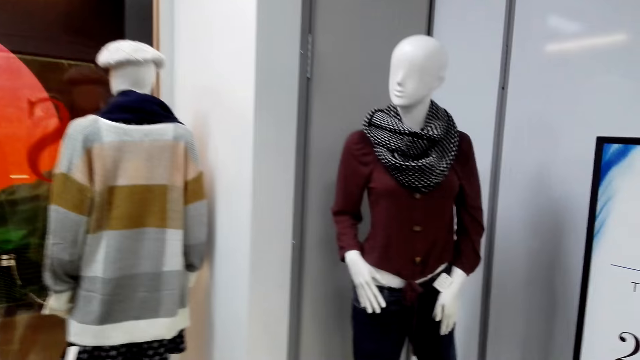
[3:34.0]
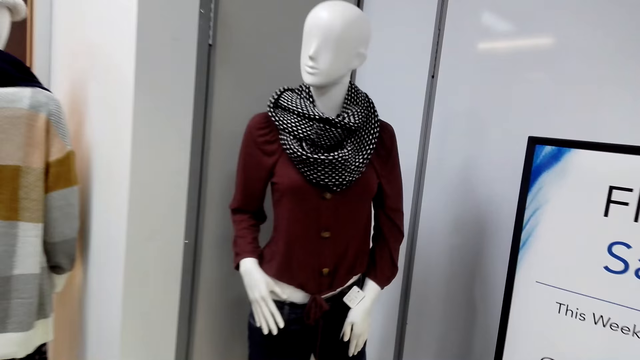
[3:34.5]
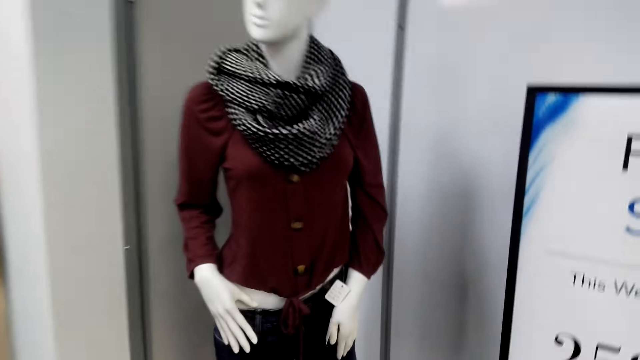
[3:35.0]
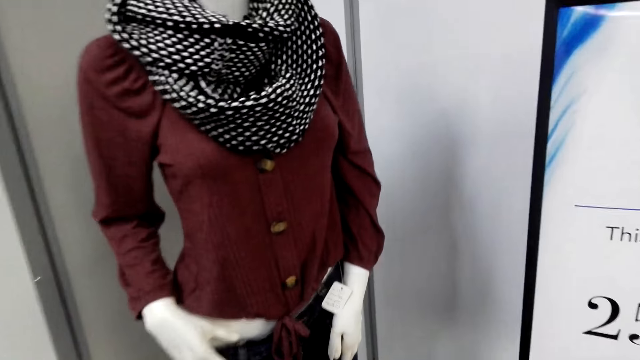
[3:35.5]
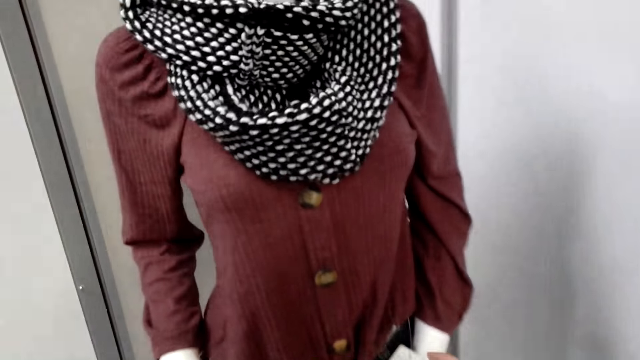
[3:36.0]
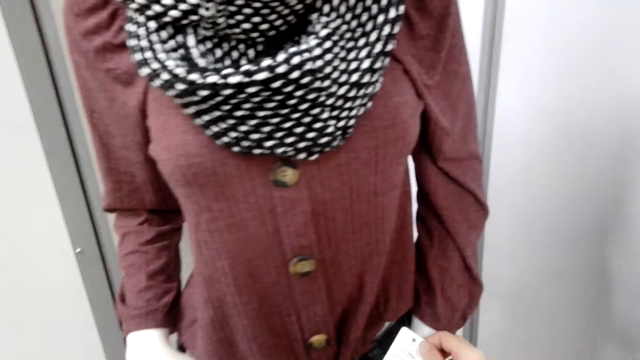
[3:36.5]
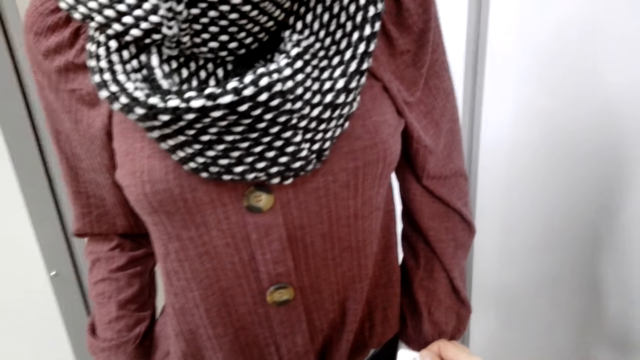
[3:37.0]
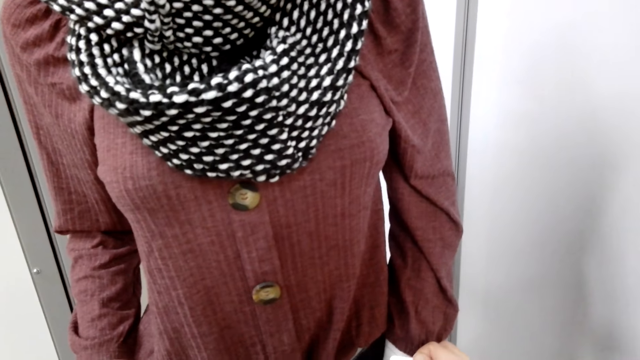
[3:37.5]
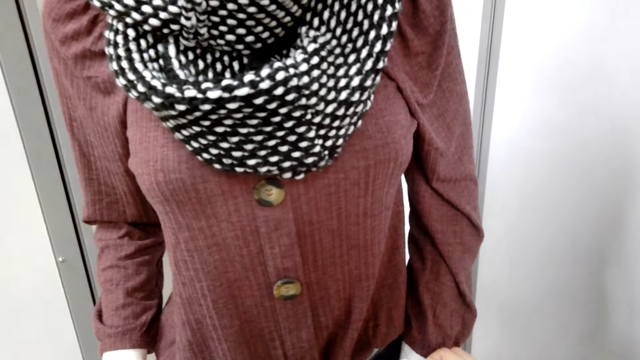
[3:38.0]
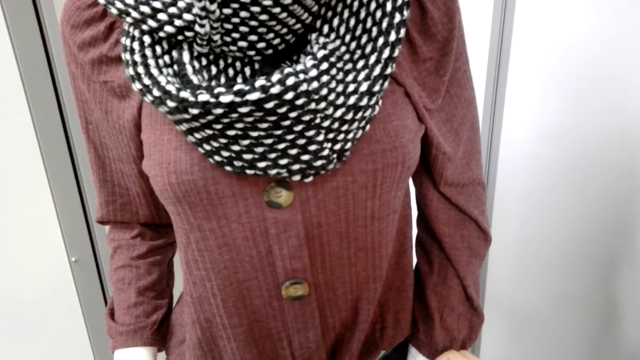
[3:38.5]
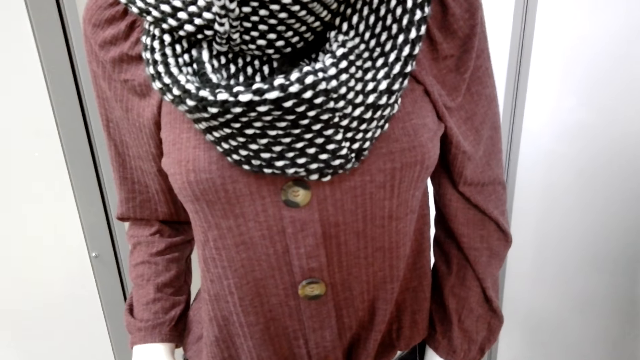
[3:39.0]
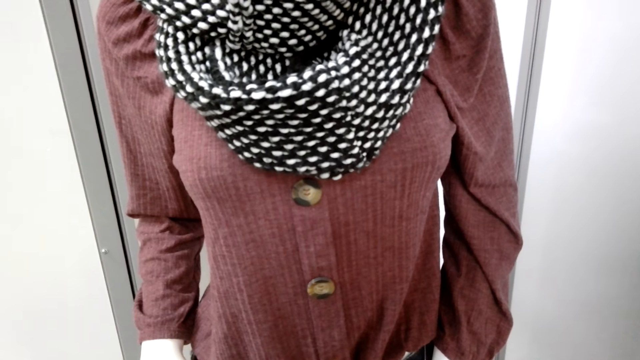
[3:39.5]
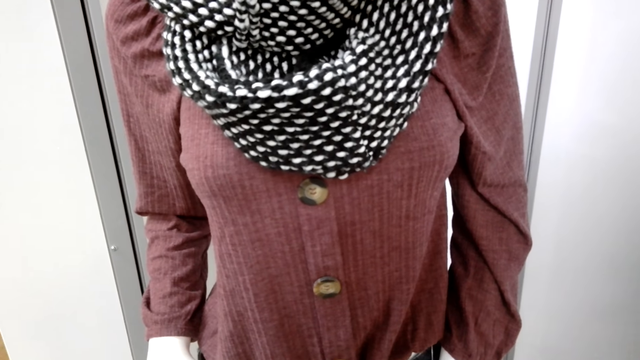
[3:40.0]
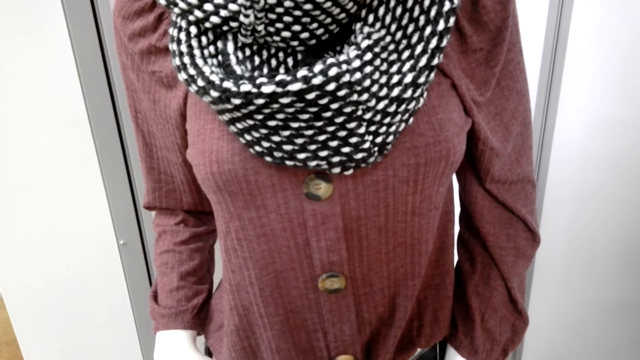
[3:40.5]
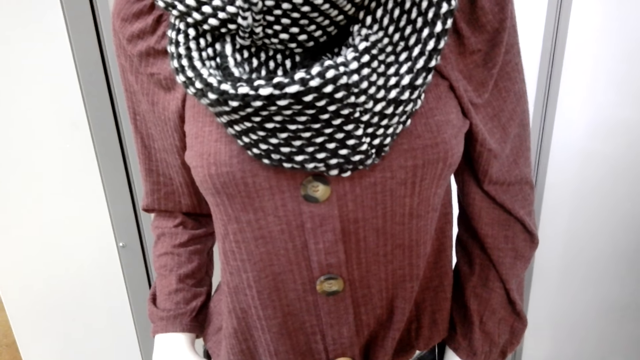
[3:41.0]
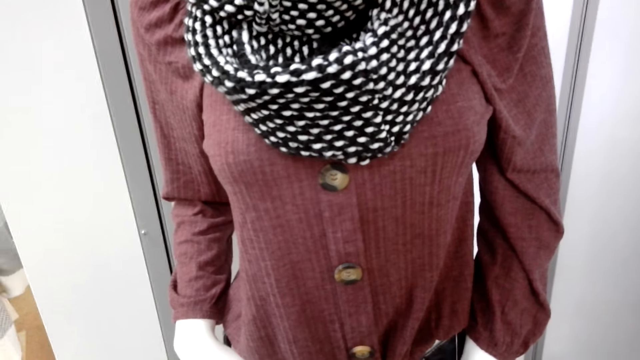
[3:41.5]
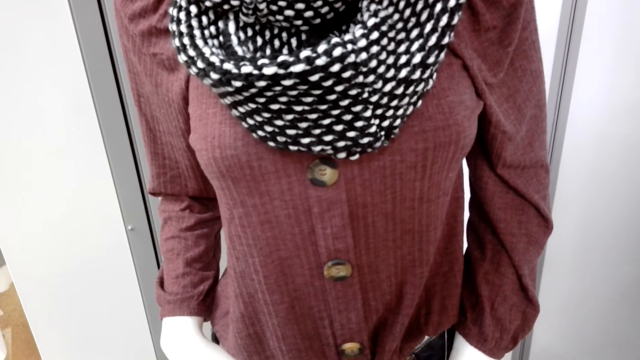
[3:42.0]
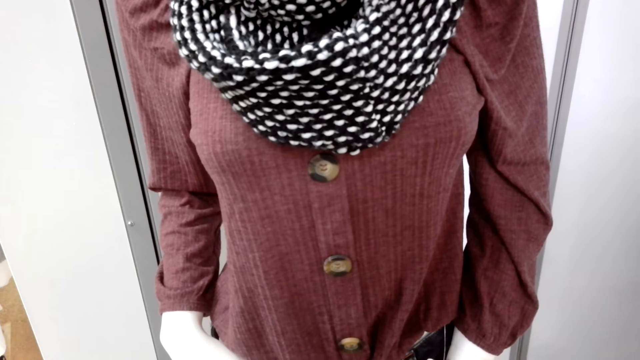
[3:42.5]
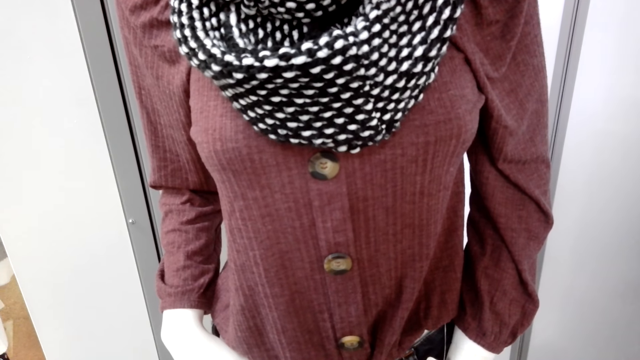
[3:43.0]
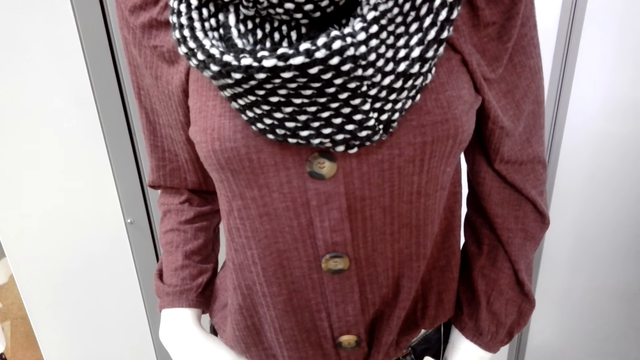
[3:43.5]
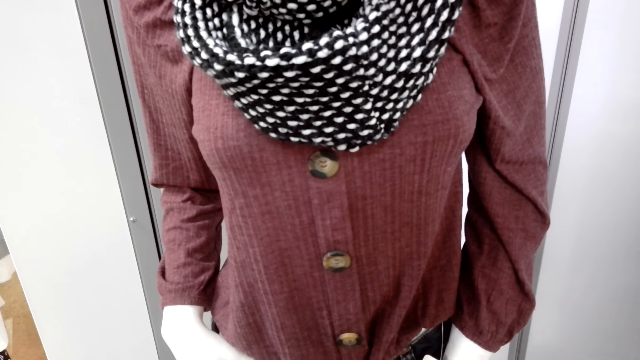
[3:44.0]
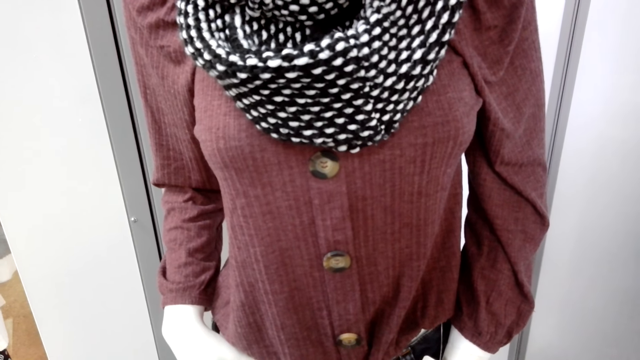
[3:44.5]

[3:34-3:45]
The camera wearer looks at a scarf.

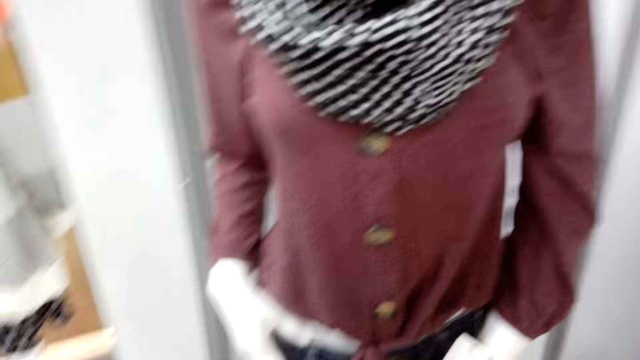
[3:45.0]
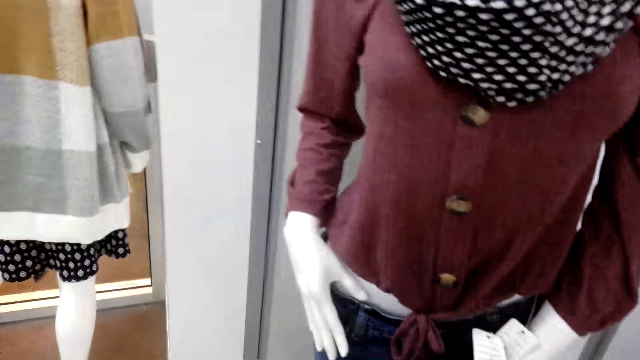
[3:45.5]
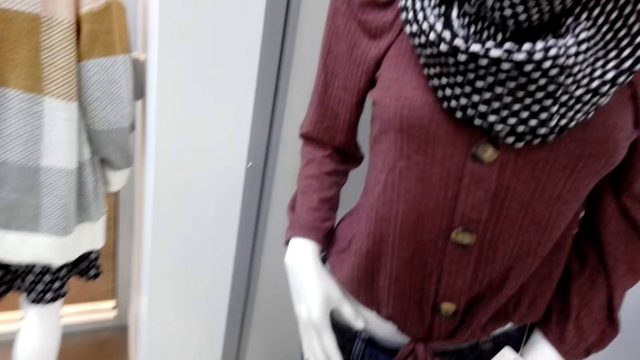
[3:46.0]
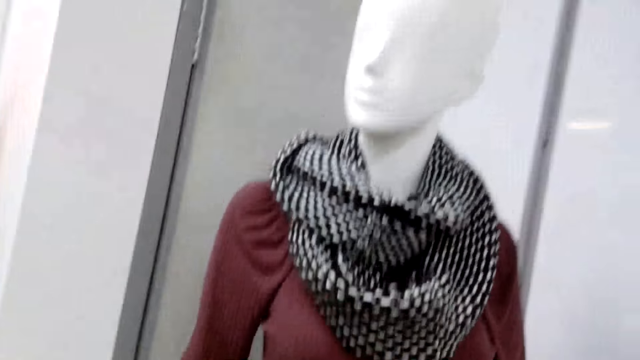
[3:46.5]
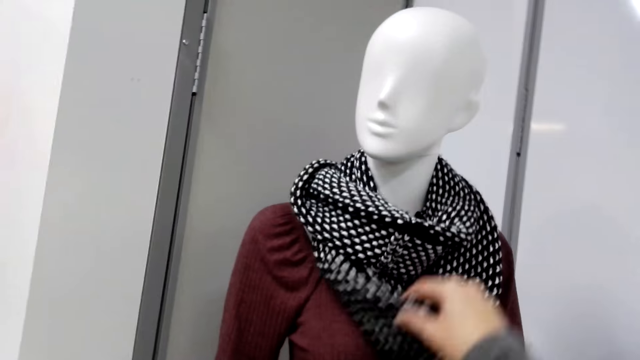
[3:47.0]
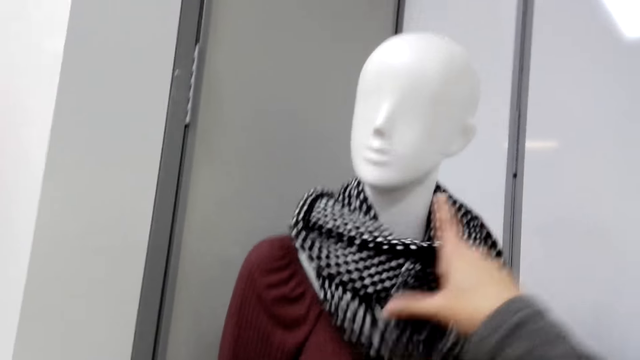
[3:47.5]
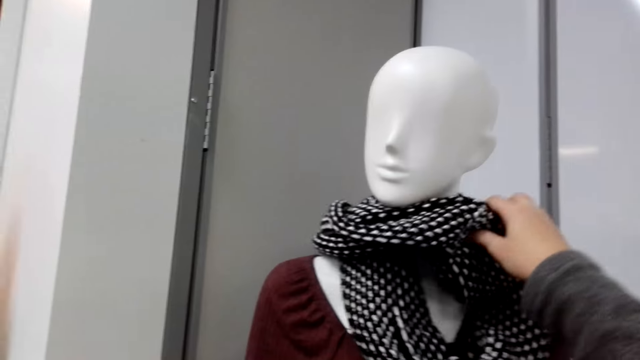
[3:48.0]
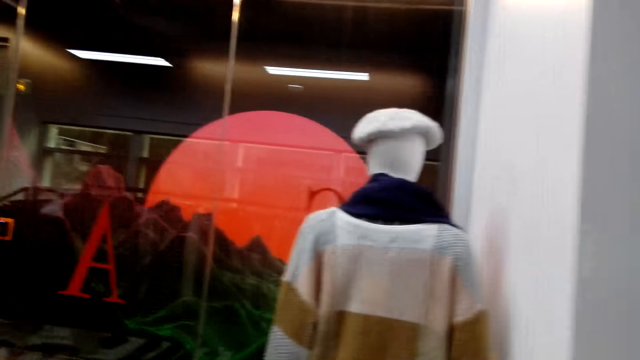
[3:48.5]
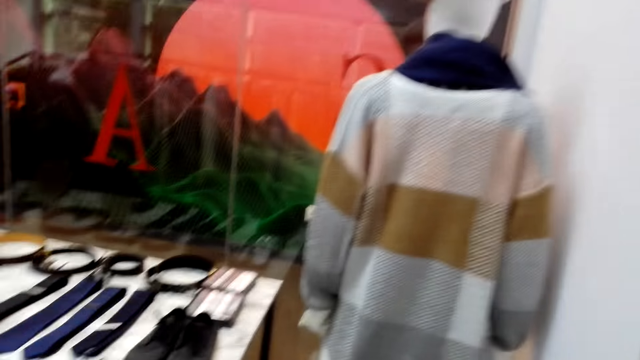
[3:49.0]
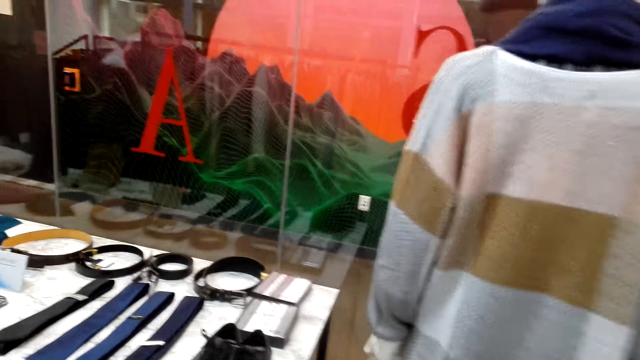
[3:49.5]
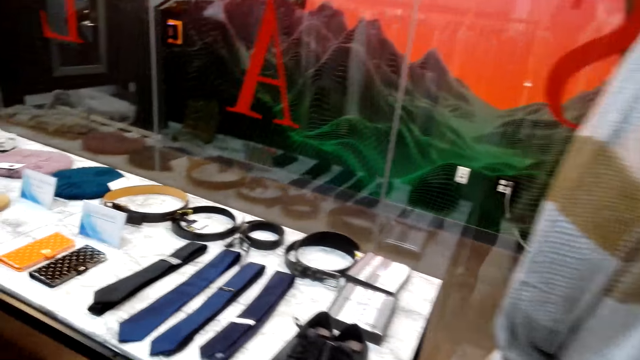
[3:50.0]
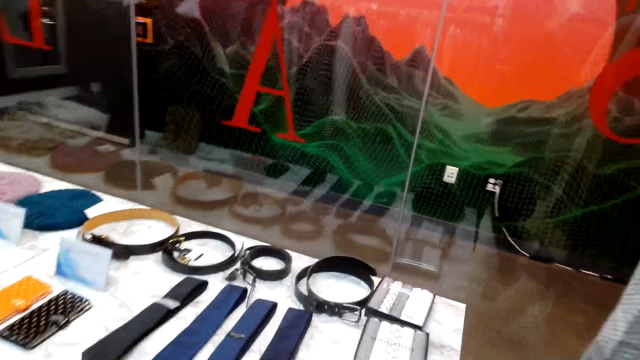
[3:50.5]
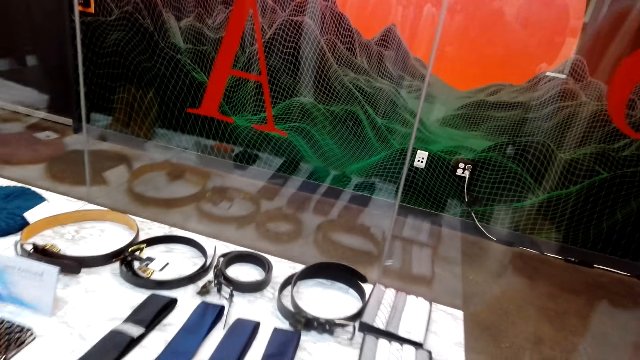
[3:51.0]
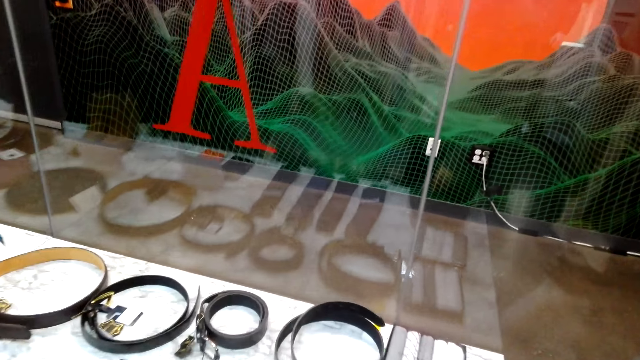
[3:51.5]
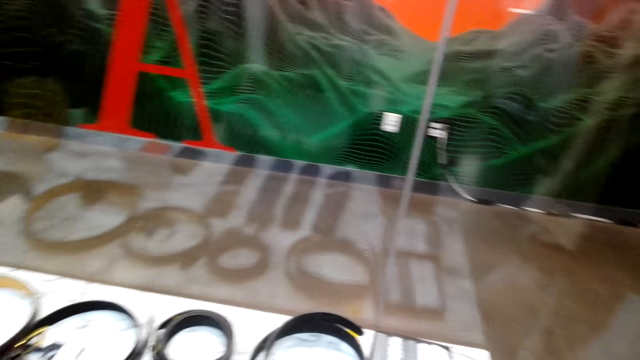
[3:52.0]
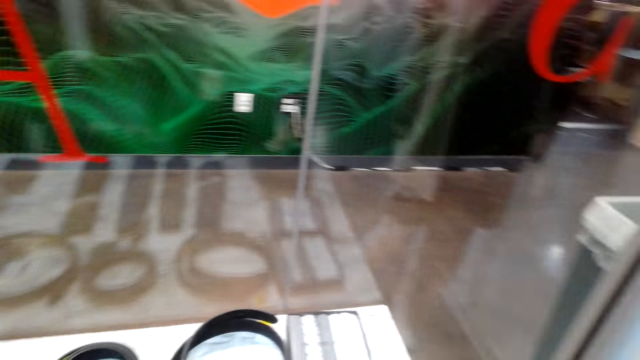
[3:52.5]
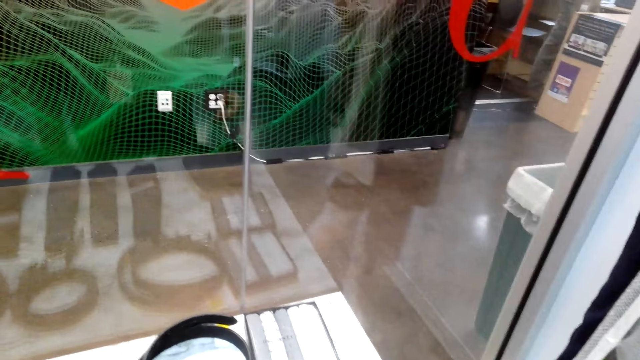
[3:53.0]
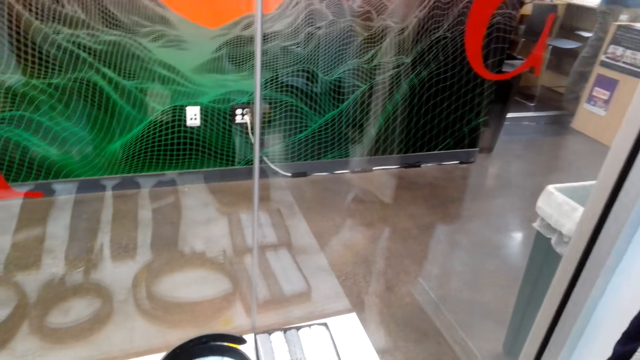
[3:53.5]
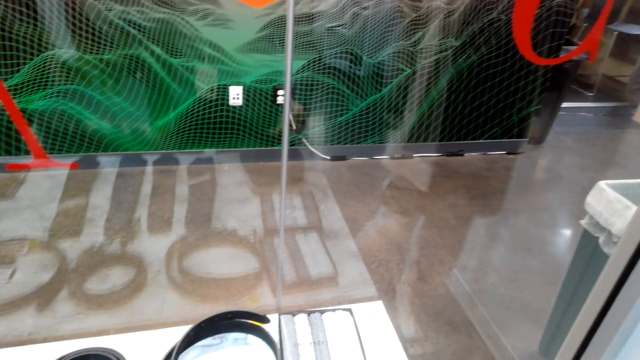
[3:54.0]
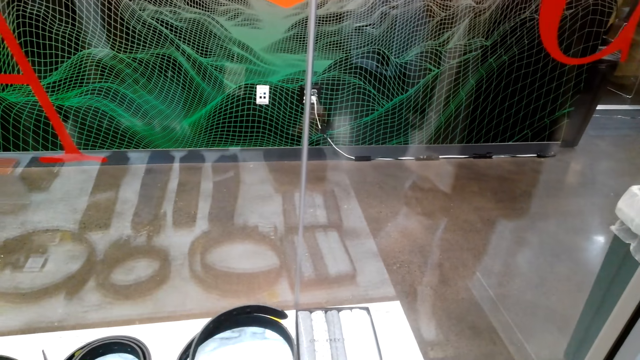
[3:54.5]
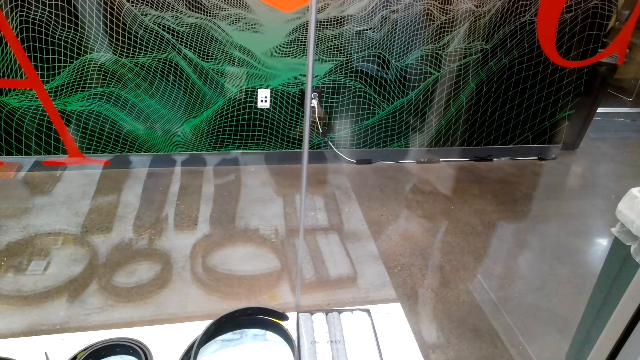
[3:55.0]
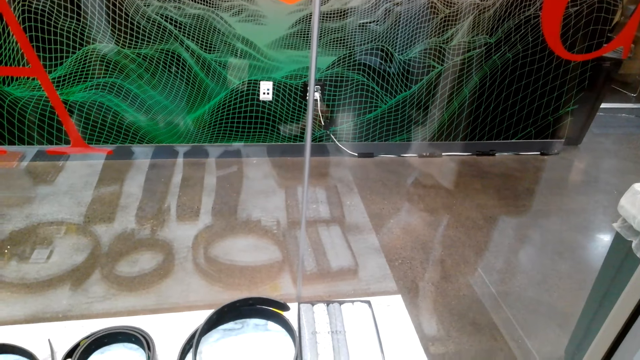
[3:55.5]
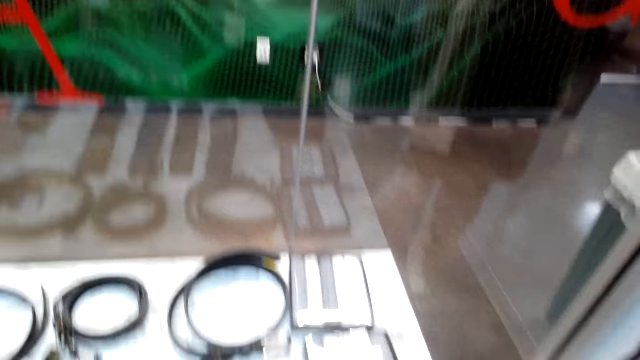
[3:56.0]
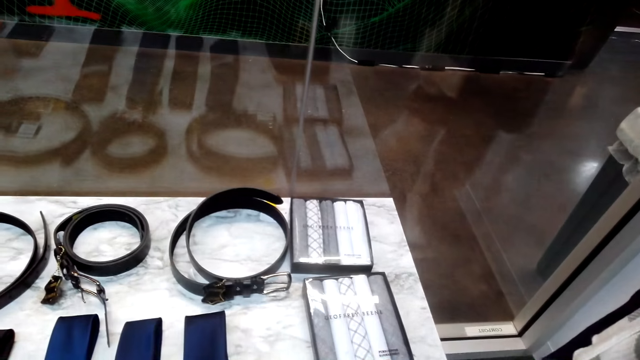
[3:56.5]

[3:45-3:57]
The camera wearer touches the scarf with the right hand. They walk towards the belts.
